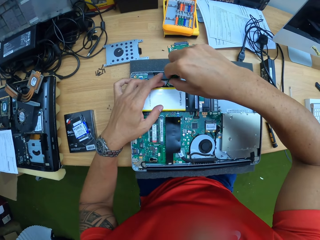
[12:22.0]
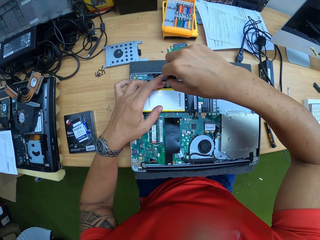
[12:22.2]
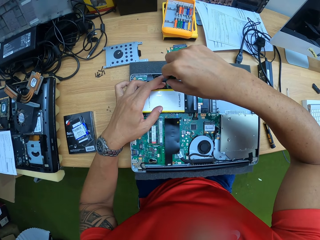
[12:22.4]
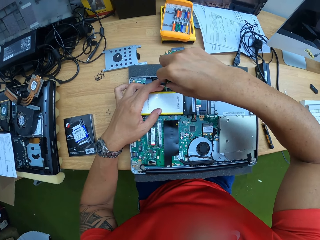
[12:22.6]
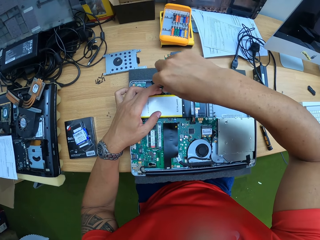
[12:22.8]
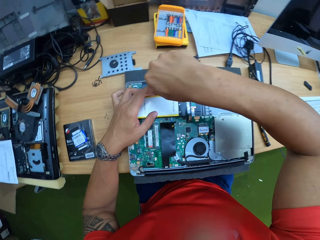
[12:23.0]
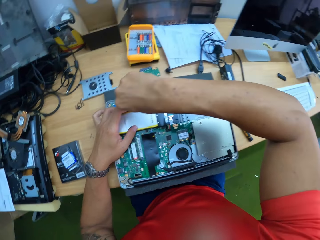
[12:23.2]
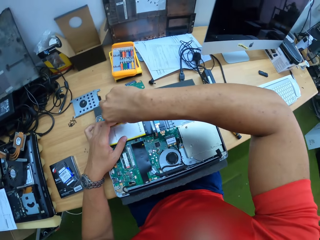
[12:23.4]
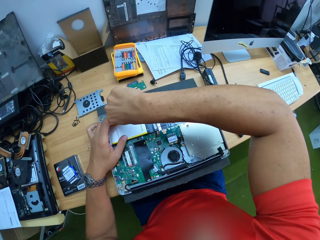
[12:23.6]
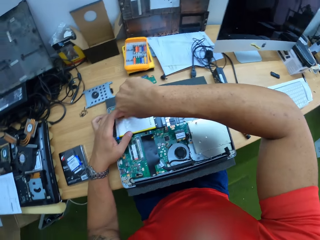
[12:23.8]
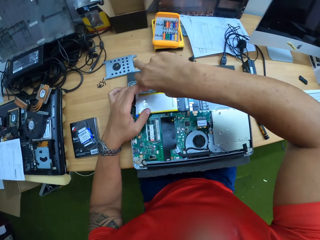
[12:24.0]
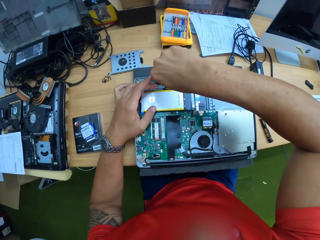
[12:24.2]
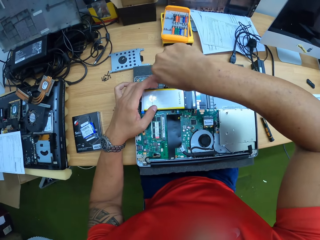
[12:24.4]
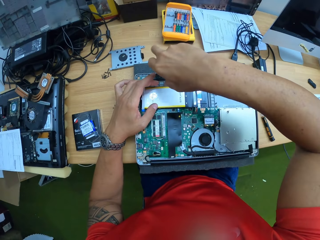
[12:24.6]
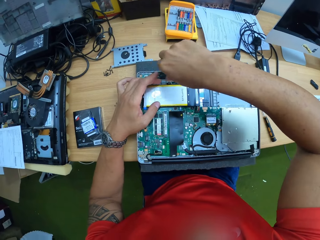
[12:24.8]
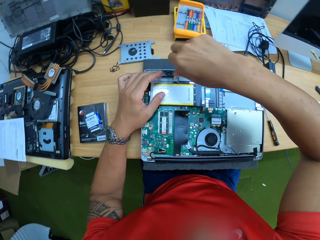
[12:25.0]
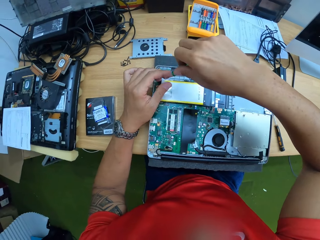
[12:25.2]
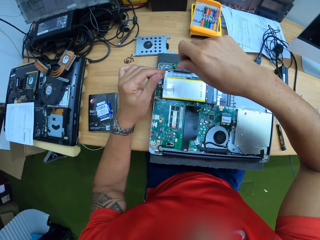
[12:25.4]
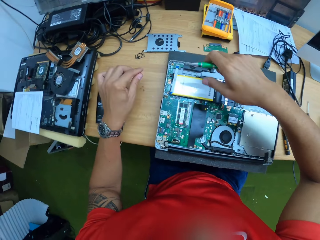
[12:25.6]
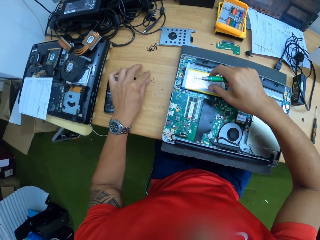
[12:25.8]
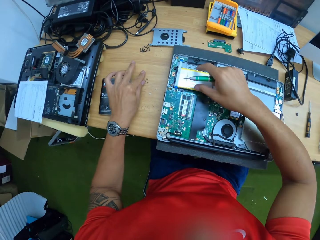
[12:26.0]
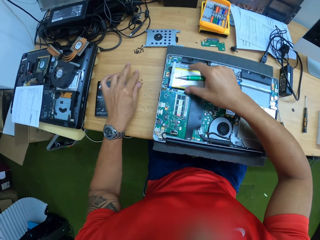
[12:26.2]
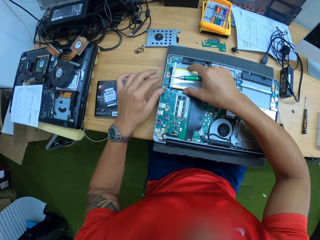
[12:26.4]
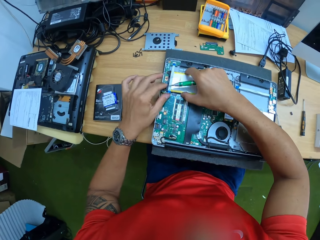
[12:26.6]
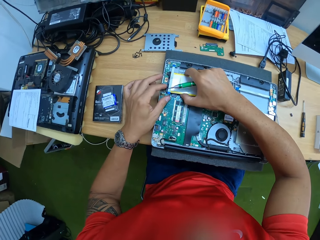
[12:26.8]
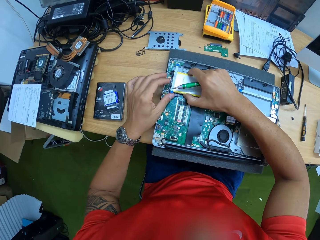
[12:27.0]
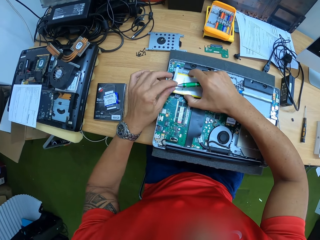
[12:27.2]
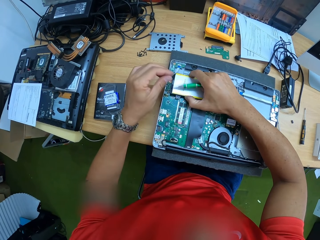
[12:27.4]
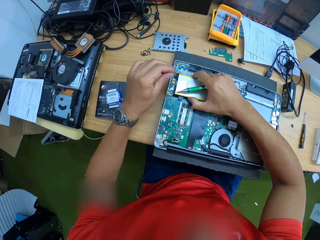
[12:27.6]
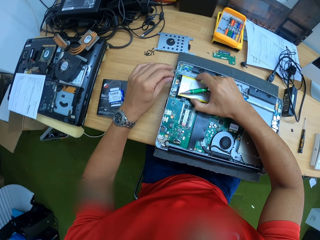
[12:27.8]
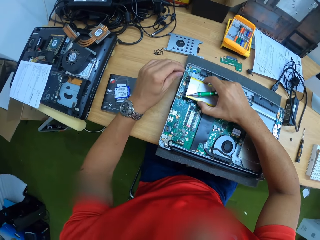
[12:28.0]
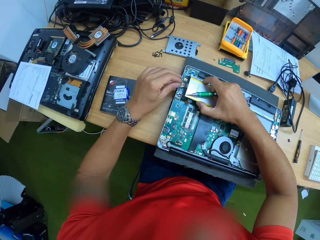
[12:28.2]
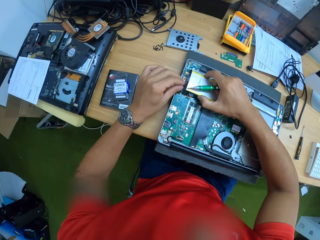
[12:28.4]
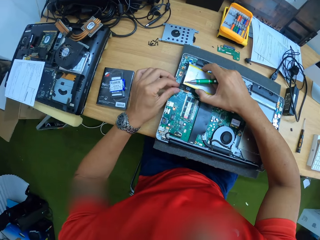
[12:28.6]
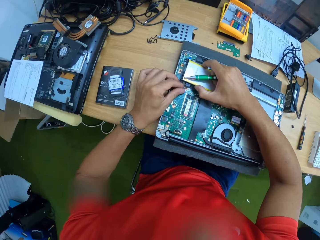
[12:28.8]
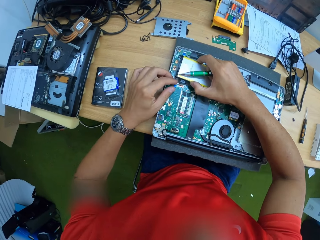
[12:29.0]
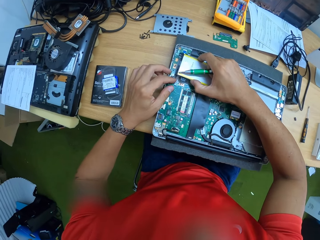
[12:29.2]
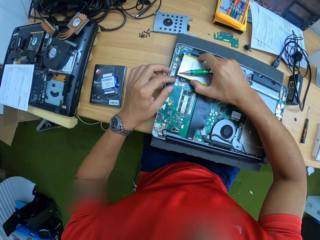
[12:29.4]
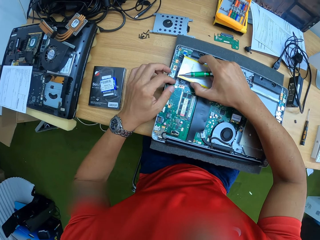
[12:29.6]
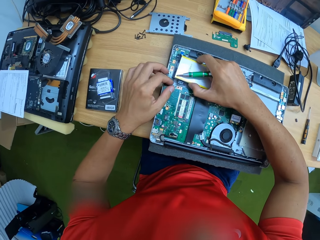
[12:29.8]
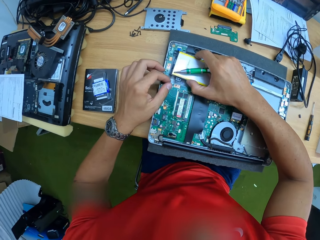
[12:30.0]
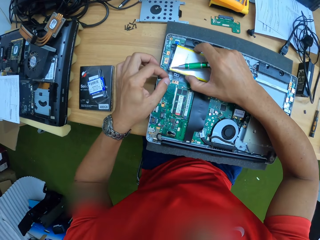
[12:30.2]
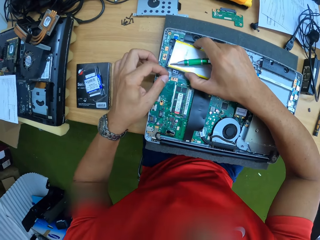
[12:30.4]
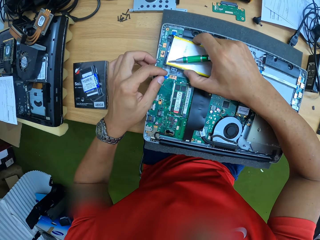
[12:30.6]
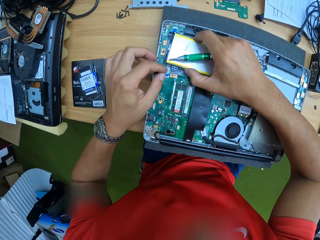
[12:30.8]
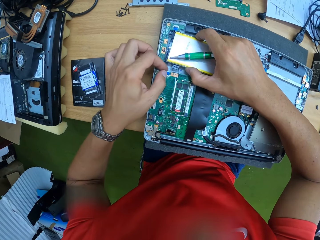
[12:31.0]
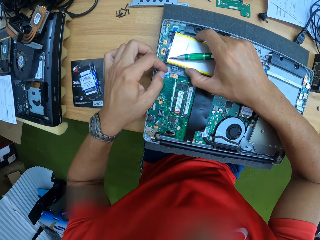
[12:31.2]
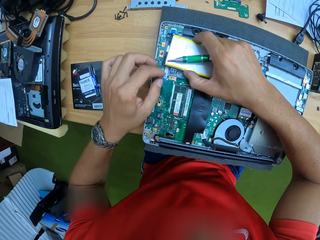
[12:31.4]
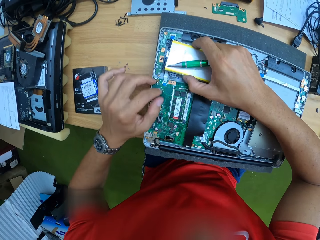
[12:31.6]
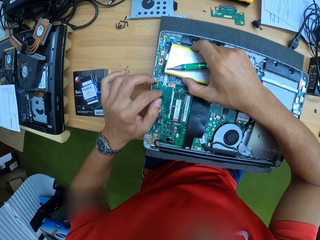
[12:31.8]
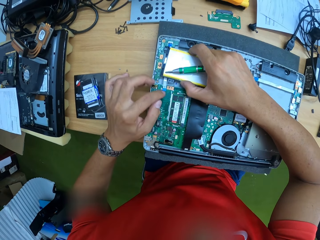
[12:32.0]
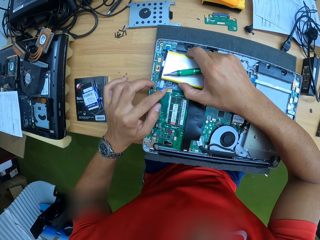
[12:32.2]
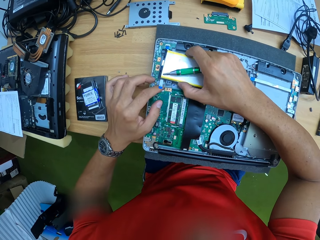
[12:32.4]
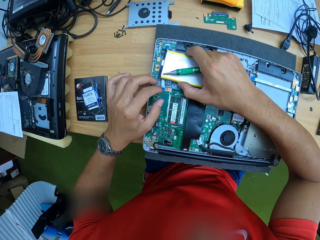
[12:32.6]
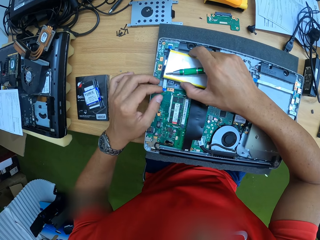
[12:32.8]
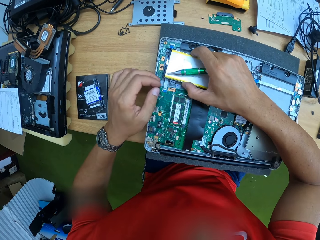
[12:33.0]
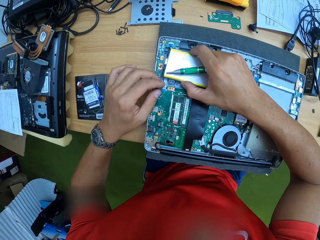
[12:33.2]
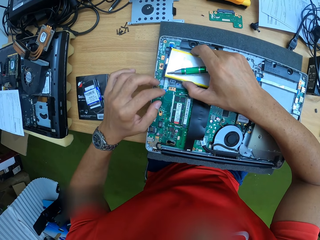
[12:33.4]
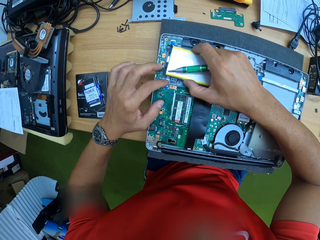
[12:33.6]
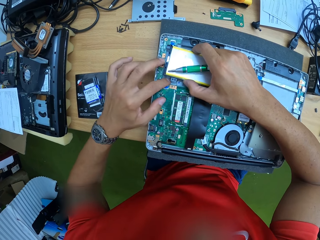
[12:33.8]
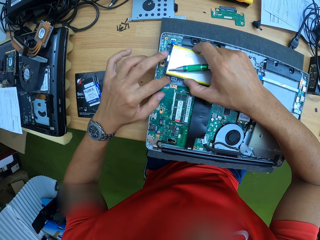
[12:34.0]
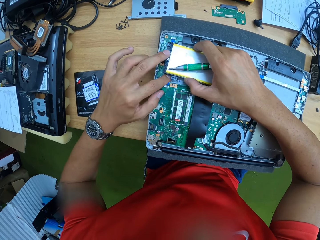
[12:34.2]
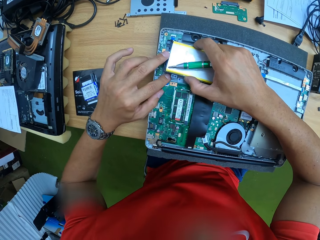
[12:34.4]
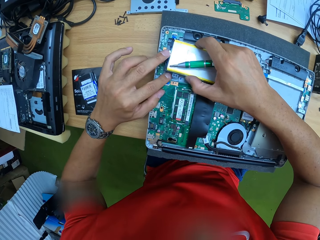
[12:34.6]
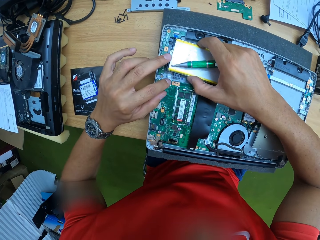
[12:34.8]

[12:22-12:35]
The camera wearer loosens the screw on the laptop with the screwdriver in his right hand. He drops the screw on the work table with his left hand. He fixes something on the motherboard. He raises the laptop hard drive with his right hand. He adjusts the laptop internal cord with his left hand.

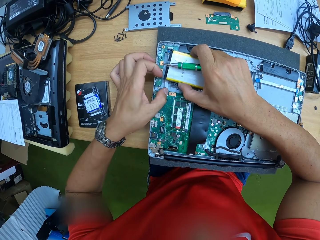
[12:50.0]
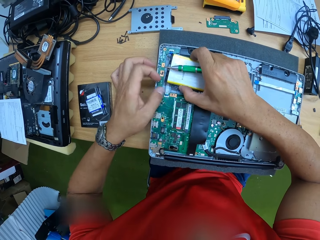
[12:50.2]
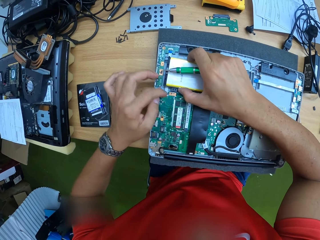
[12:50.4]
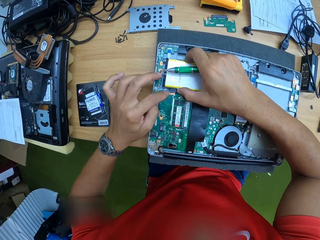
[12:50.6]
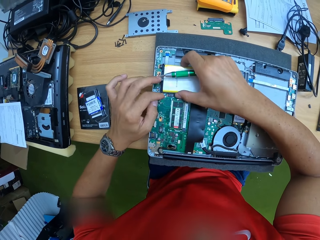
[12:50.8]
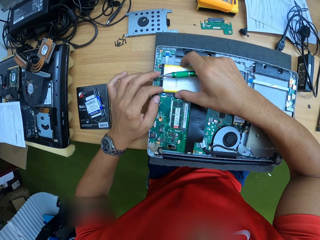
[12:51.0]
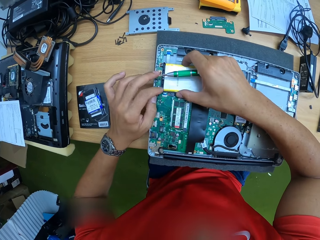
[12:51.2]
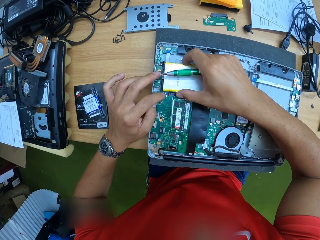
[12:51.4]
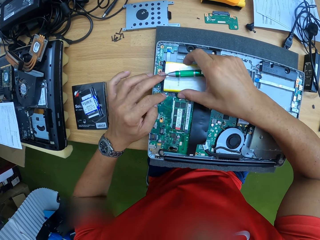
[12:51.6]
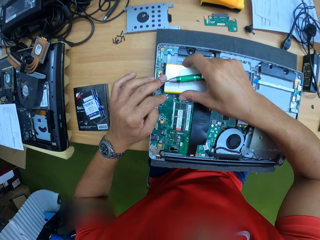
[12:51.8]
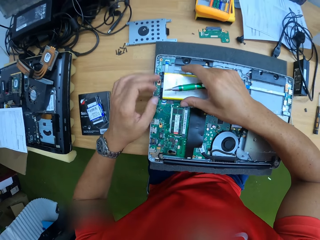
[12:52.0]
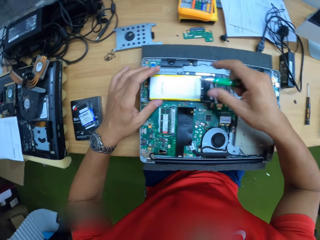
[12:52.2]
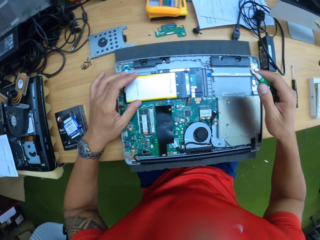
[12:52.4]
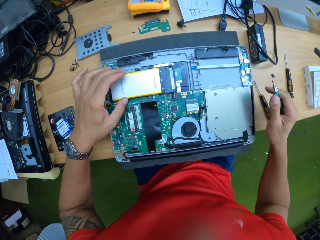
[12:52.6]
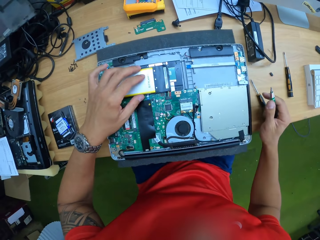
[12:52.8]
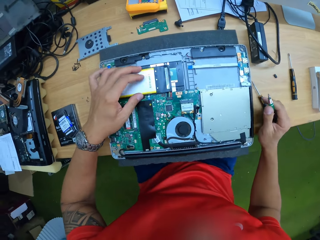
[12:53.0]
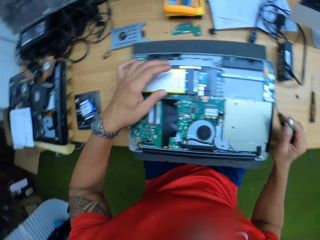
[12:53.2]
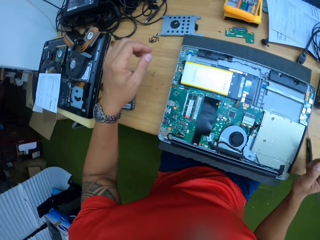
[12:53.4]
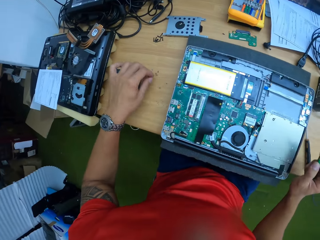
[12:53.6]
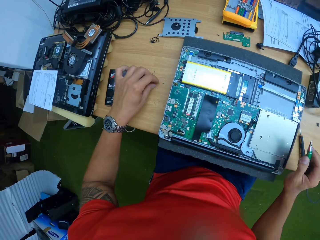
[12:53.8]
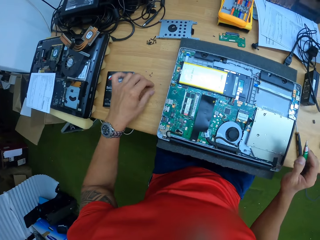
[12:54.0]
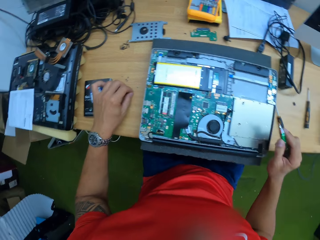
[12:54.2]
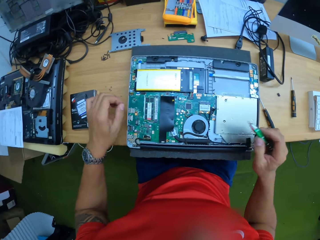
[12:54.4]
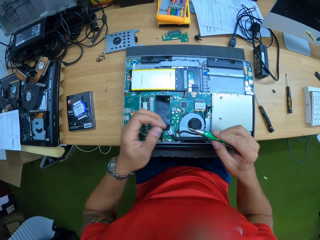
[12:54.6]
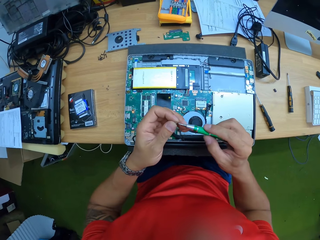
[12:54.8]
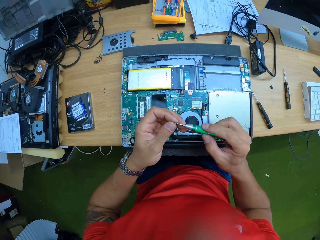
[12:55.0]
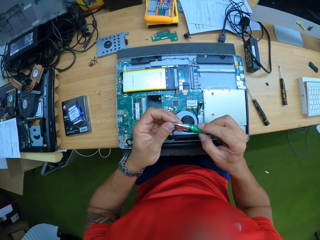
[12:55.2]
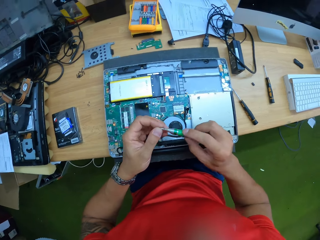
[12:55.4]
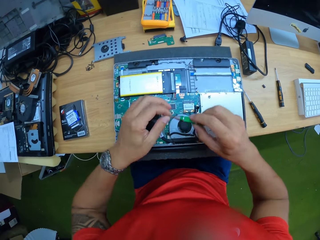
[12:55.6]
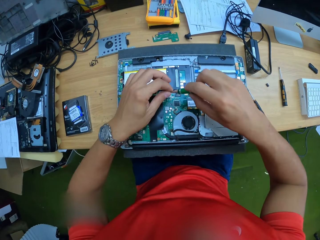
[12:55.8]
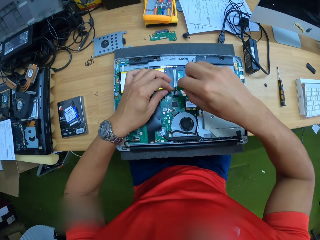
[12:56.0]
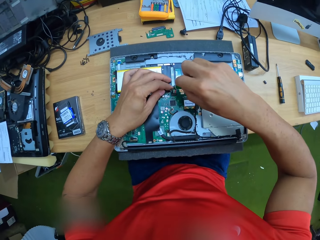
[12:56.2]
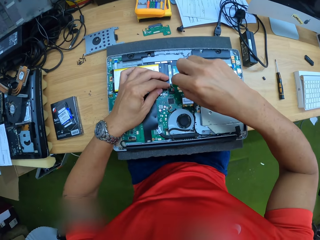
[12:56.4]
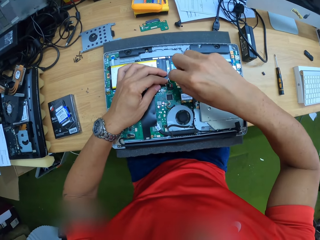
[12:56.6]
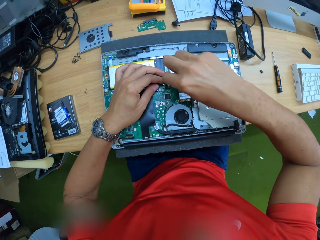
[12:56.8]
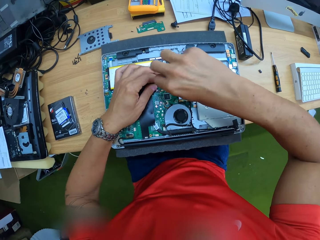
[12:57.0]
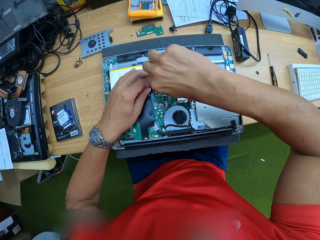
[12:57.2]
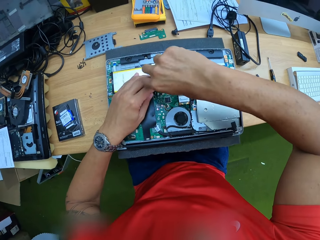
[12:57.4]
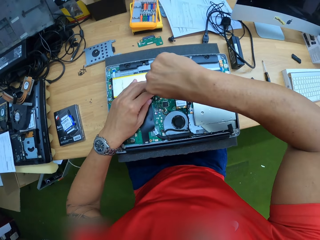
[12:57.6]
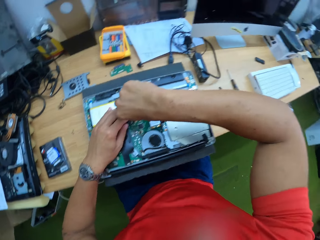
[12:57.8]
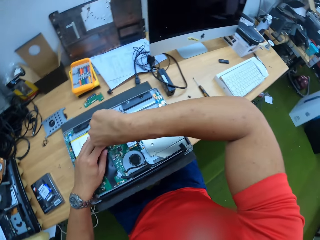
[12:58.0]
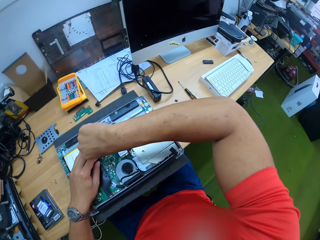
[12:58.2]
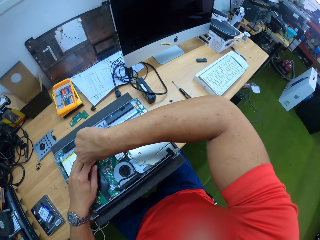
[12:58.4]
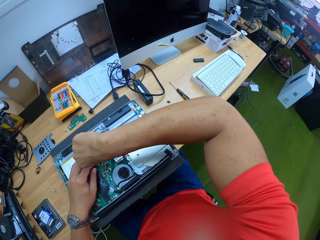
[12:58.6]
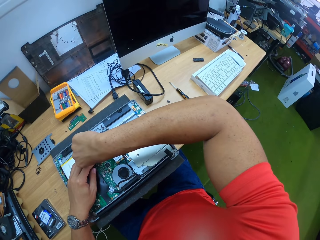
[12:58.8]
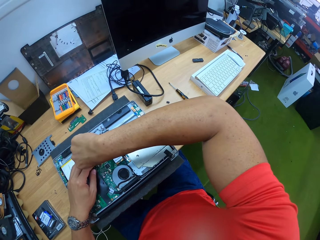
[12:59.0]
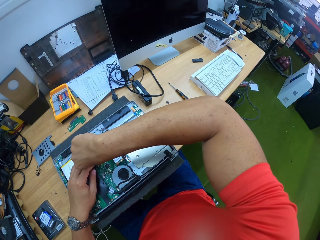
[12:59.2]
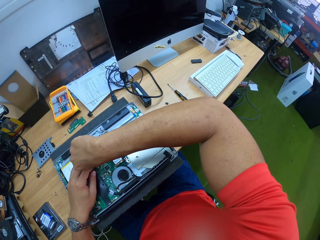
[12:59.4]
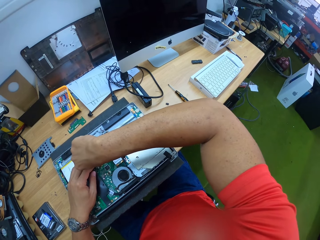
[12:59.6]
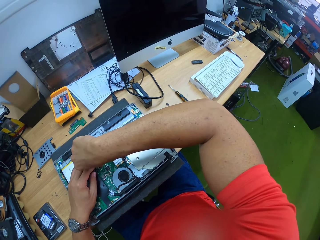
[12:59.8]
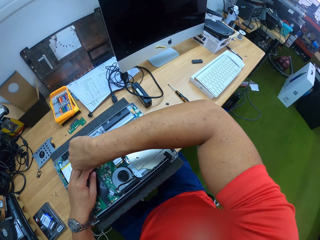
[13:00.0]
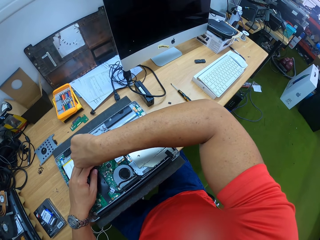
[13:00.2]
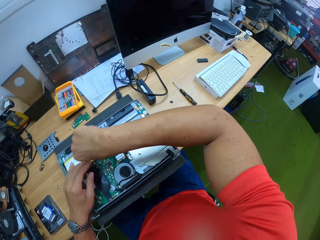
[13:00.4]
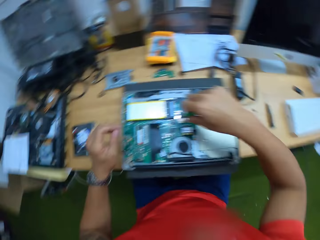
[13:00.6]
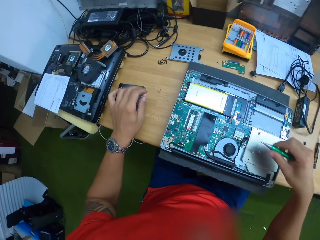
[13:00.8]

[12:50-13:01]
The camera wearer puts something on top of something on the motherboard. He takes the screw from the work table with his left hand. He puts the screw on the screwdriver with his left hand. He tightens the screw on the laptop with the screwdriver in his right hand. He looks around.
